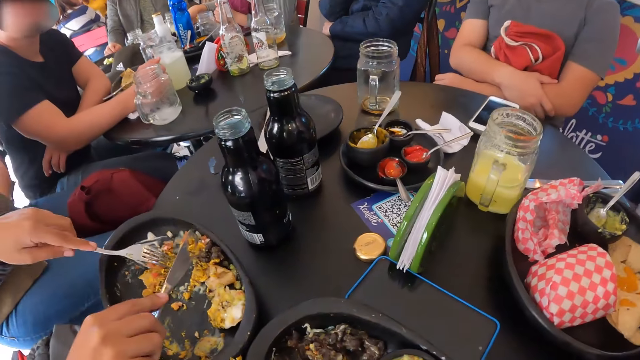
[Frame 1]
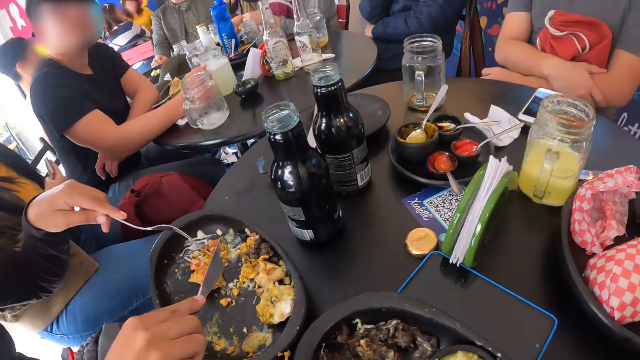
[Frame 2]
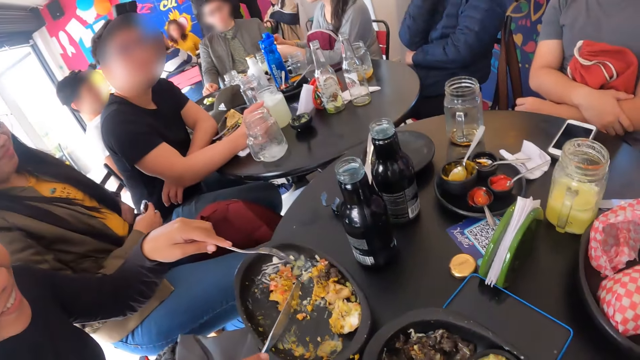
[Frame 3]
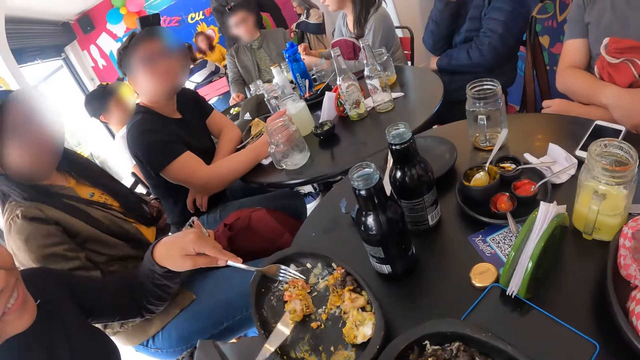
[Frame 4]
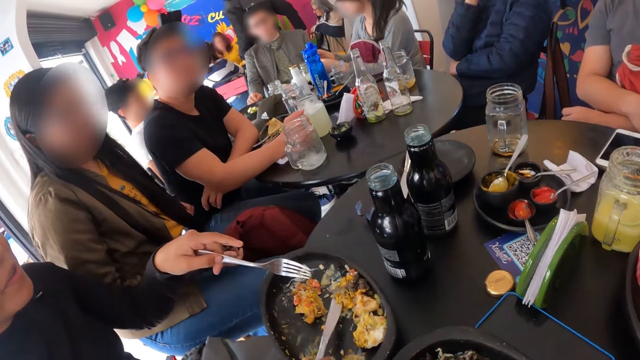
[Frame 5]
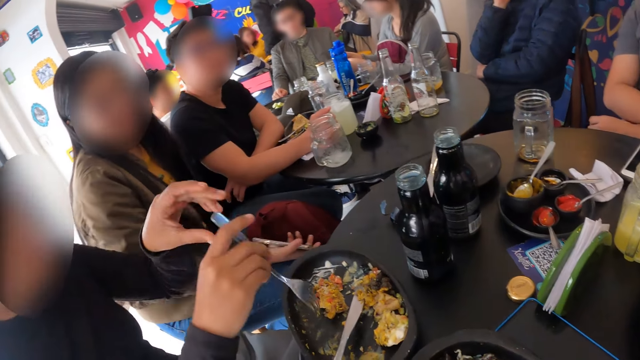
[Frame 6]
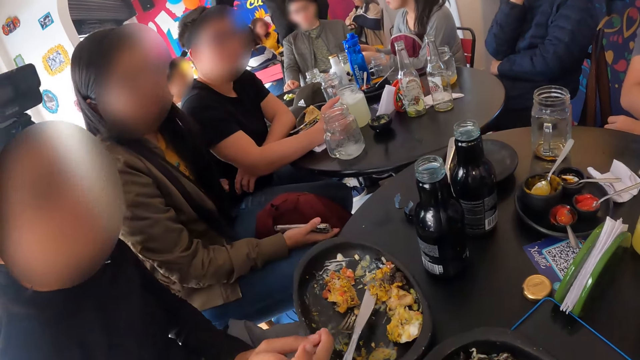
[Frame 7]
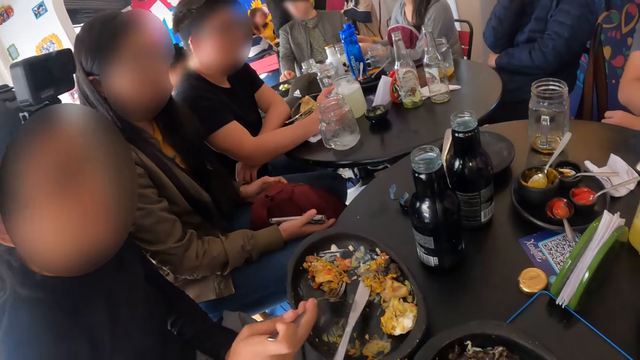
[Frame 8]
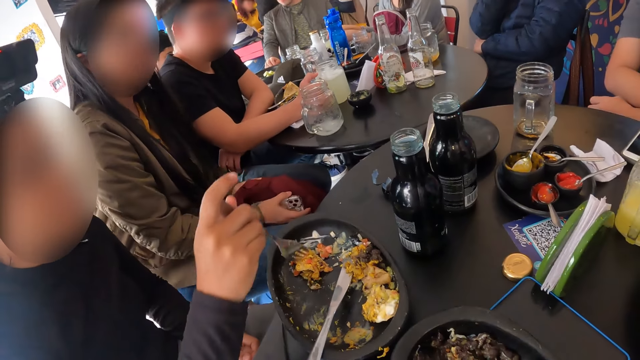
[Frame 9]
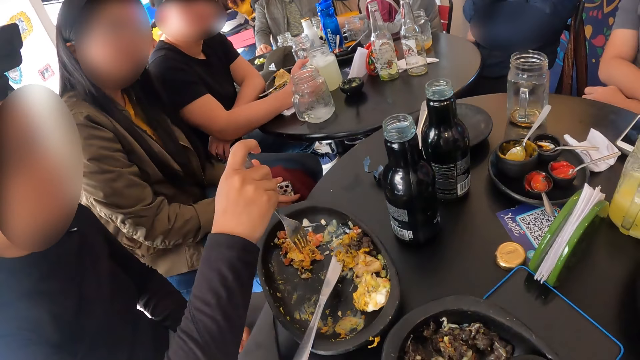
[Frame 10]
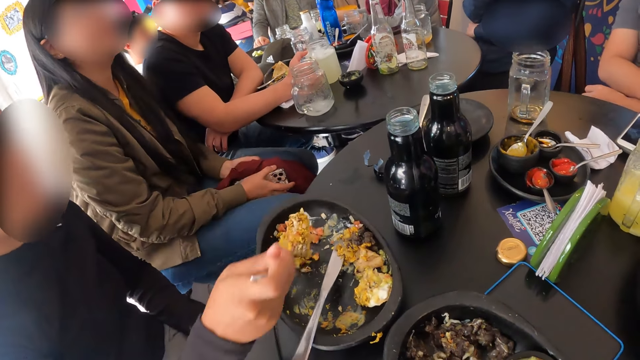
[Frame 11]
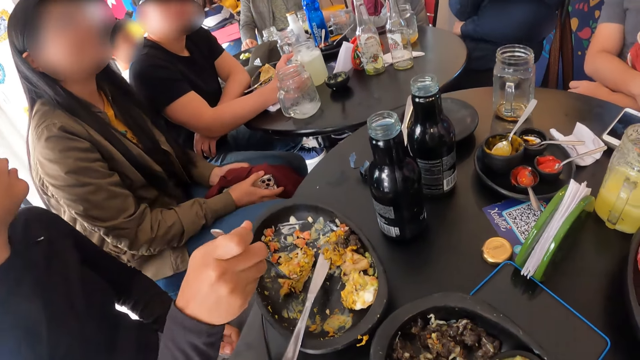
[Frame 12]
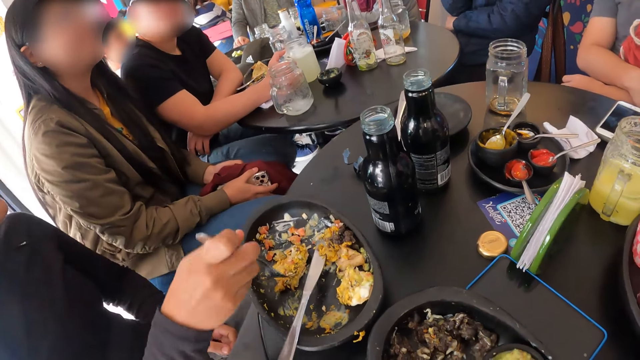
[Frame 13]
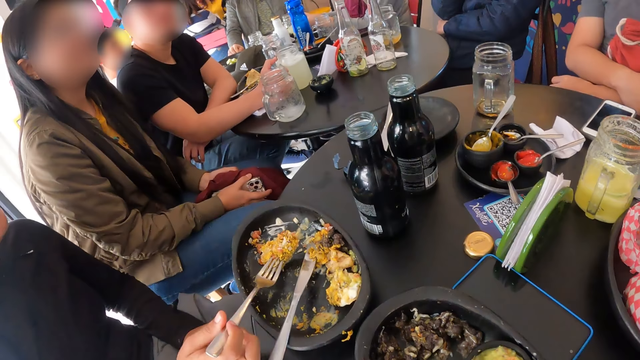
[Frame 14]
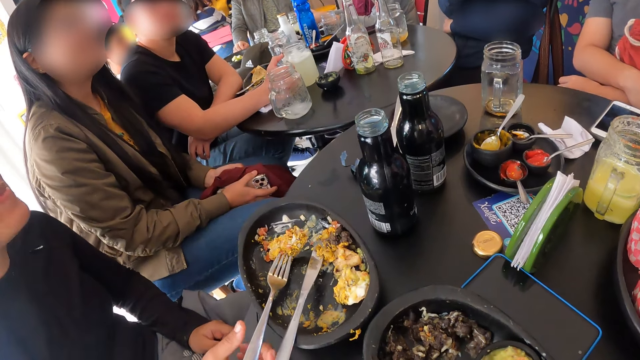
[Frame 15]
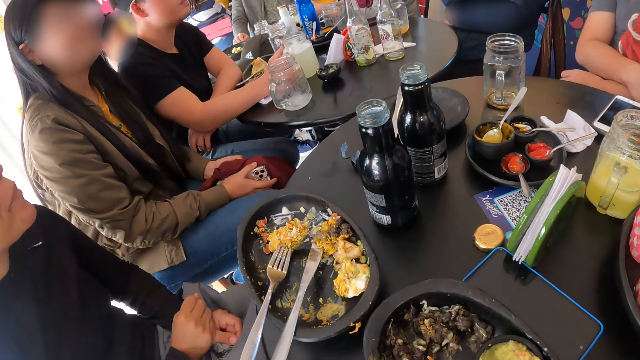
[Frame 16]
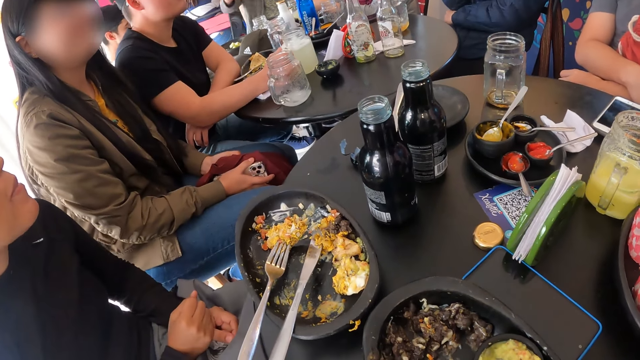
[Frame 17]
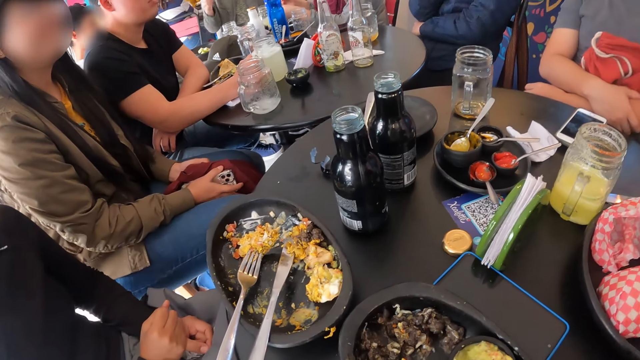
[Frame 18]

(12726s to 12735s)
The camera wearer interacts with the group of people.

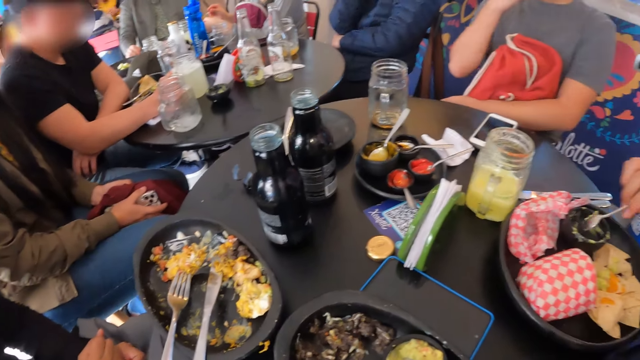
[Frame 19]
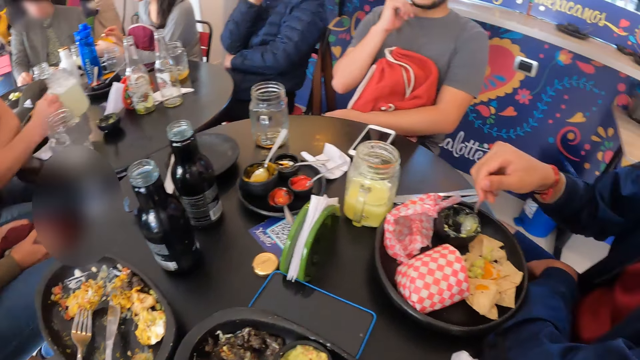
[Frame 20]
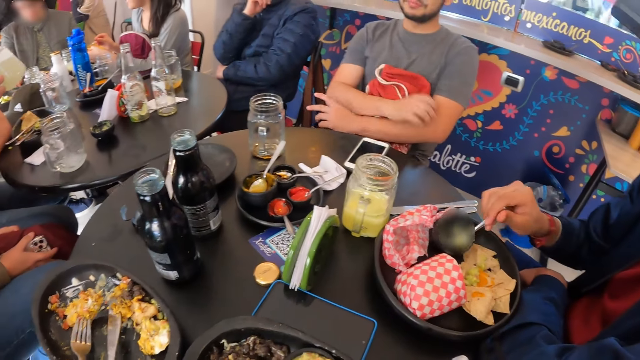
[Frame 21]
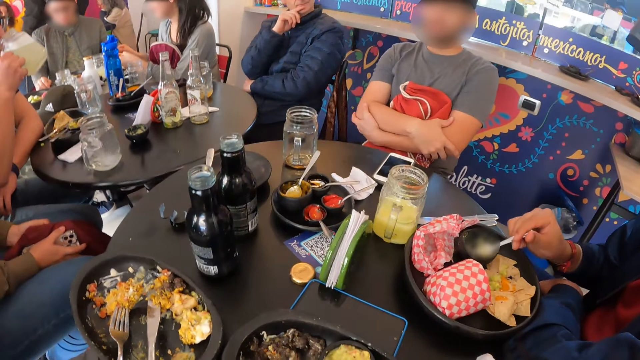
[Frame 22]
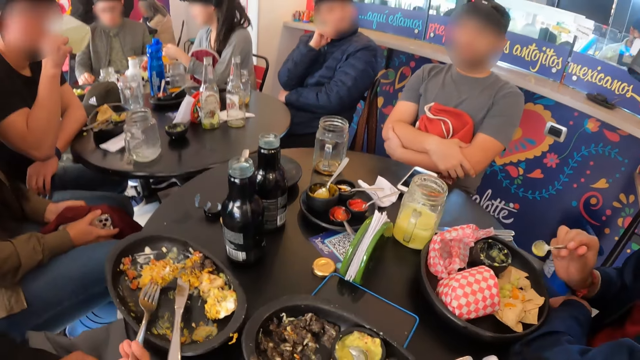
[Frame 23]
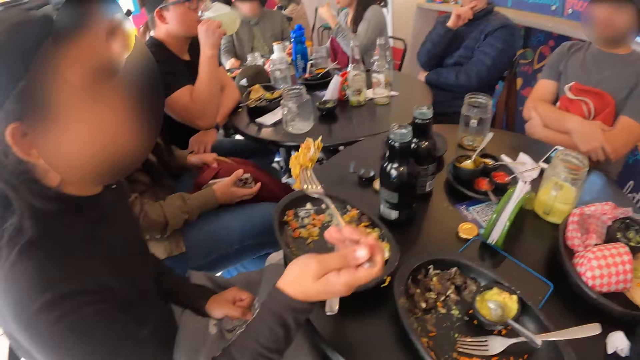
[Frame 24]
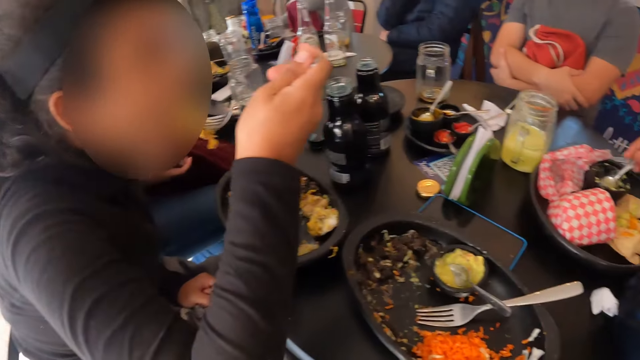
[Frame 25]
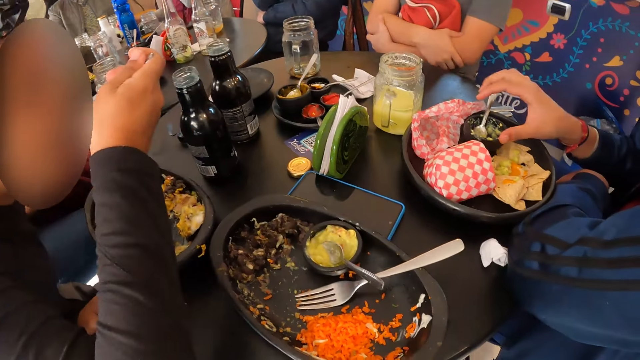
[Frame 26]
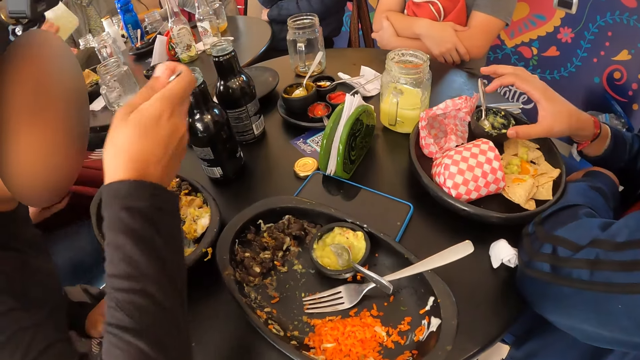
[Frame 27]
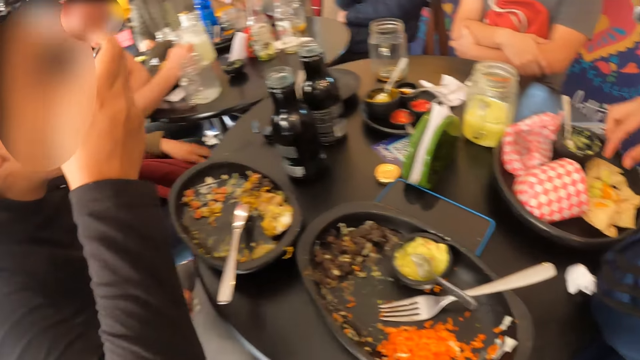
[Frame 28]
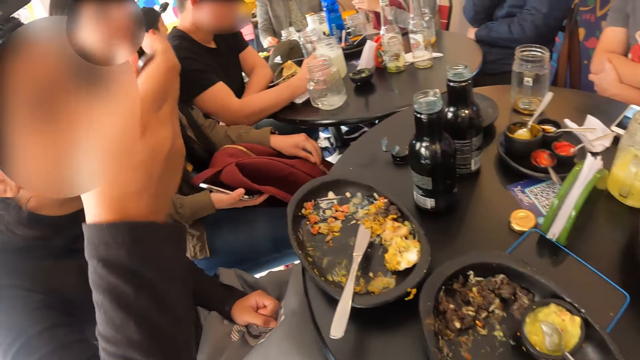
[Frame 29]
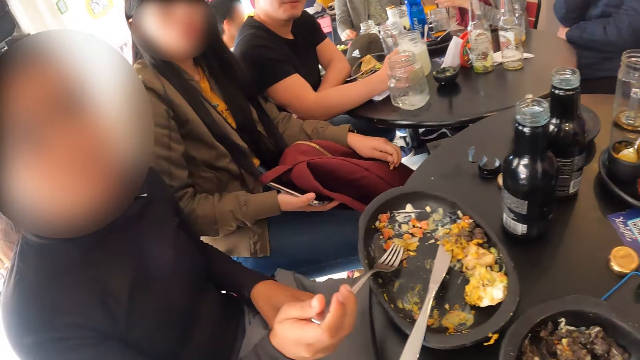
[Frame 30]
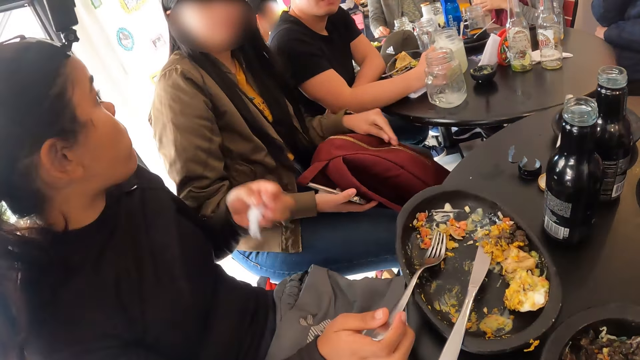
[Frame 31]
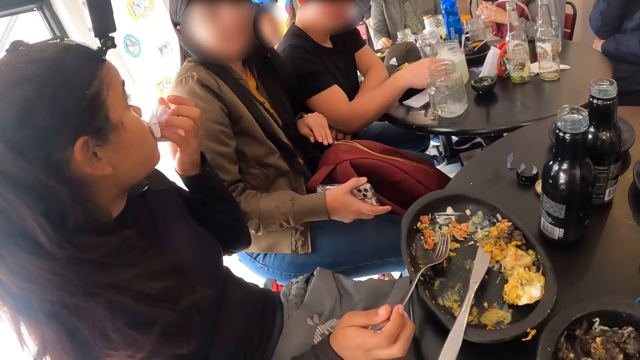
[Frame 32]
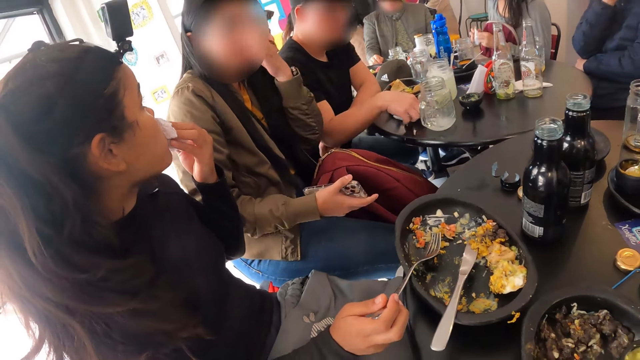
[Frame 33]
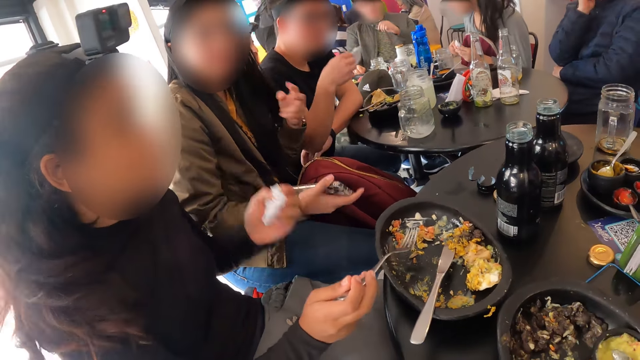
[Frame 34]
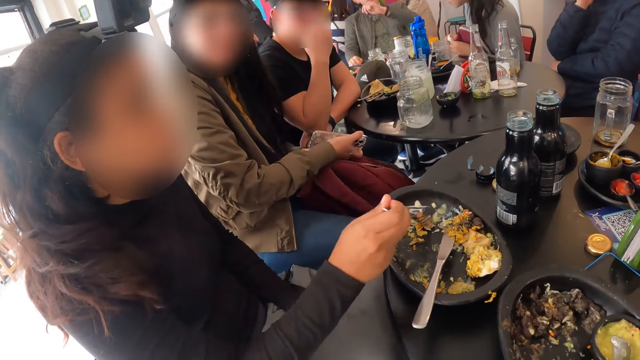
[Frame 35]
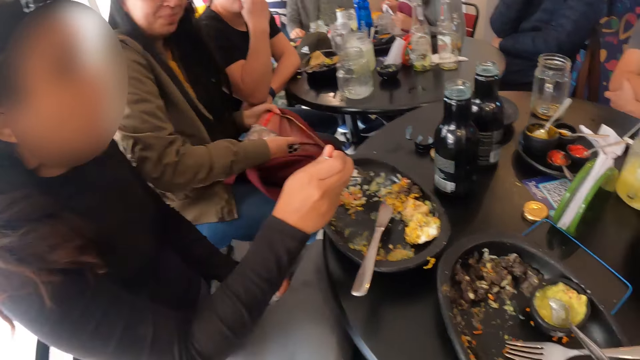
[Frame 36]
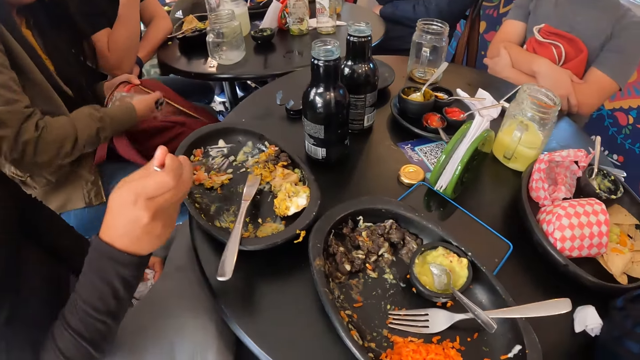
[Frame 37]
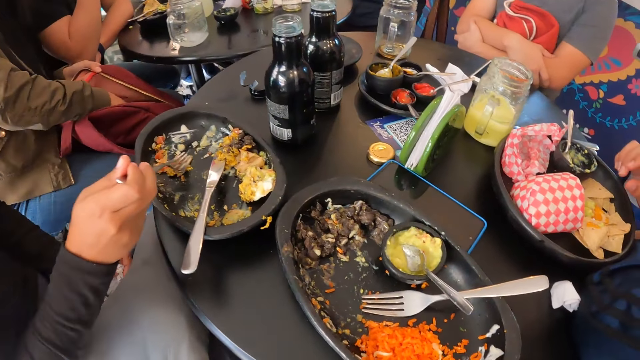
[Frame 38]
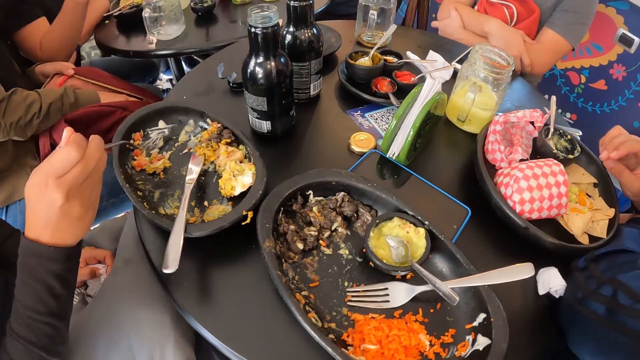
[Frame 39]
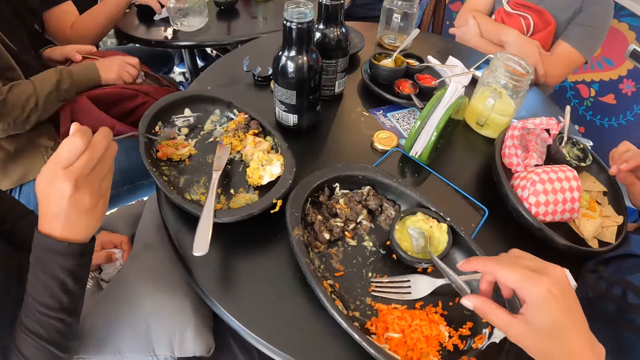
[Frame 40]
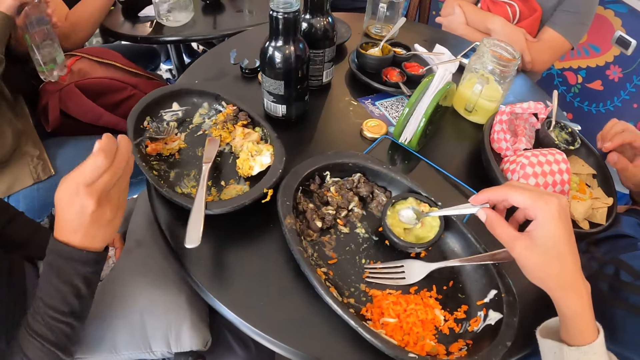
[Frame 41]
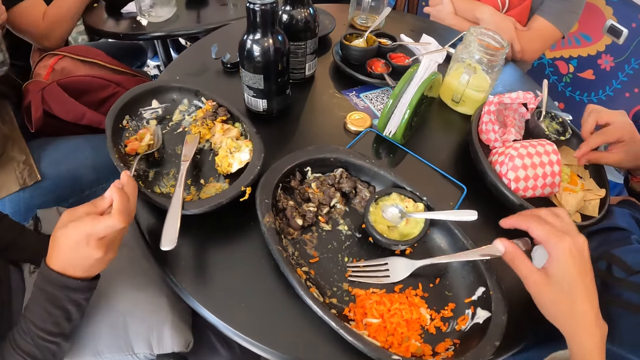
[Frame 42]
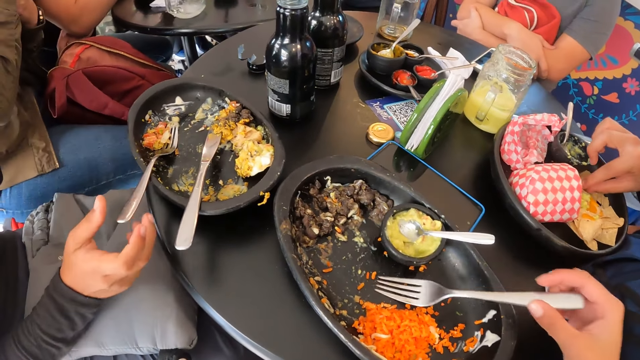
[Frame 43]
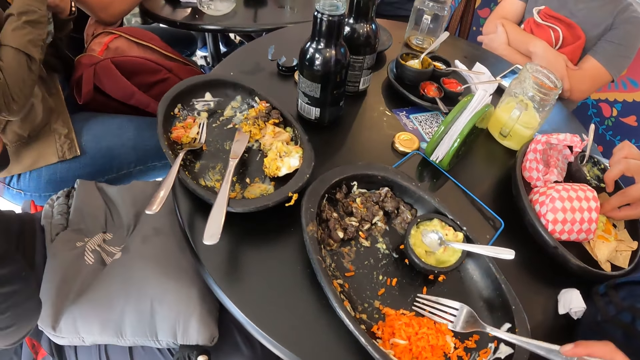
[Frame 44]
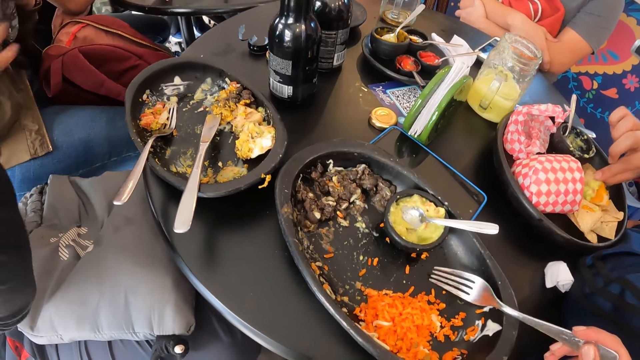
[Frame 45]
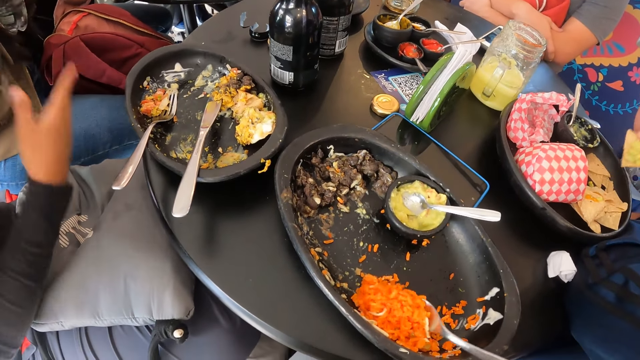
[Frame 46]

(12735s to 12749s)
The woman eats beef veggies salad with the fork in her right hand. She cleans her mouth with a serviette in her left hand. The camera wearer holds the spoon. They pick up the fork.
